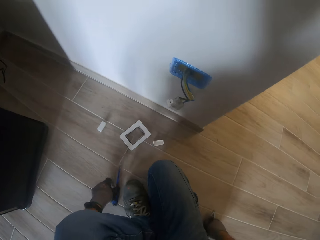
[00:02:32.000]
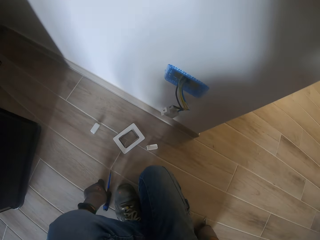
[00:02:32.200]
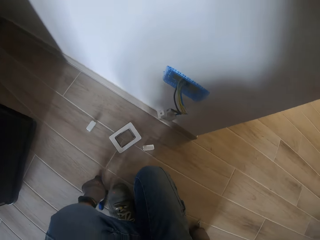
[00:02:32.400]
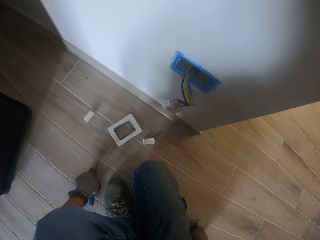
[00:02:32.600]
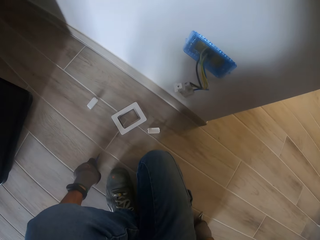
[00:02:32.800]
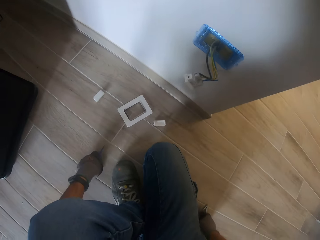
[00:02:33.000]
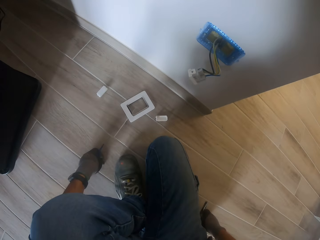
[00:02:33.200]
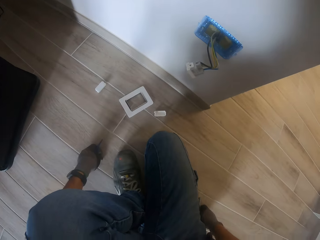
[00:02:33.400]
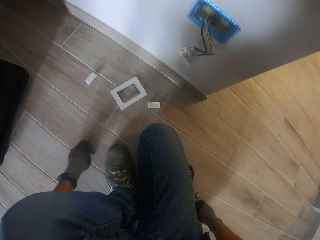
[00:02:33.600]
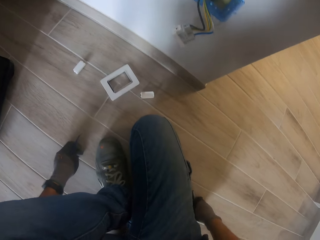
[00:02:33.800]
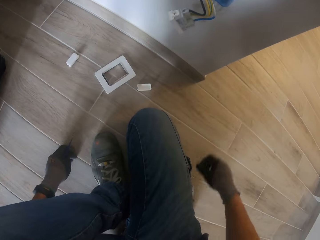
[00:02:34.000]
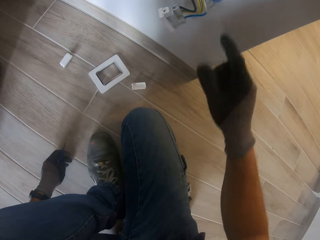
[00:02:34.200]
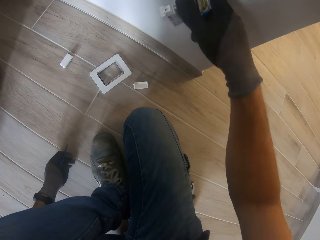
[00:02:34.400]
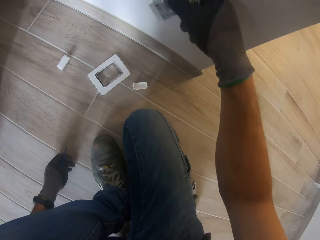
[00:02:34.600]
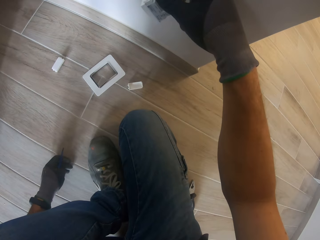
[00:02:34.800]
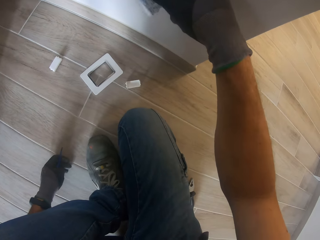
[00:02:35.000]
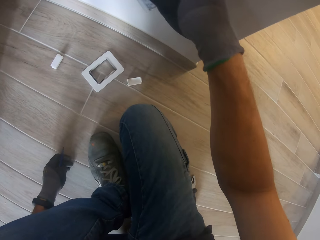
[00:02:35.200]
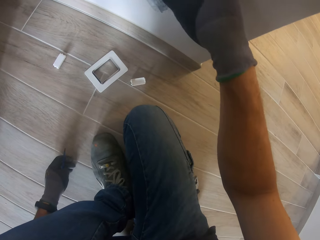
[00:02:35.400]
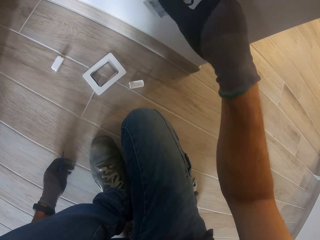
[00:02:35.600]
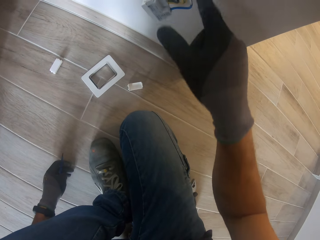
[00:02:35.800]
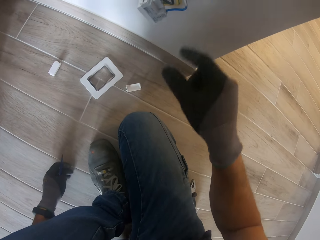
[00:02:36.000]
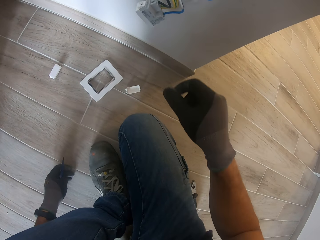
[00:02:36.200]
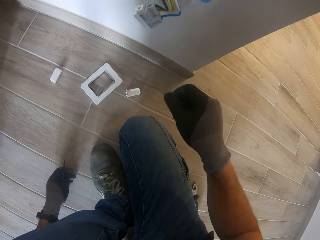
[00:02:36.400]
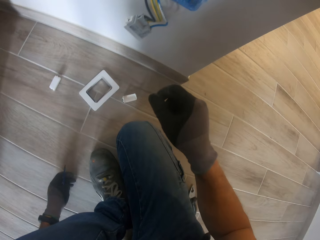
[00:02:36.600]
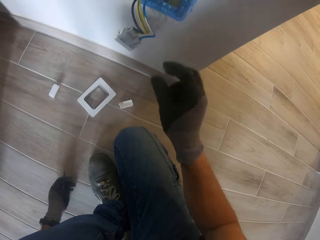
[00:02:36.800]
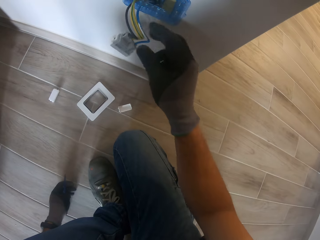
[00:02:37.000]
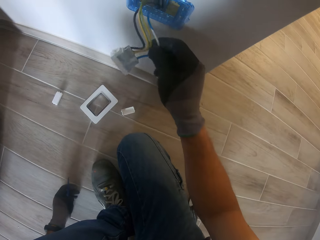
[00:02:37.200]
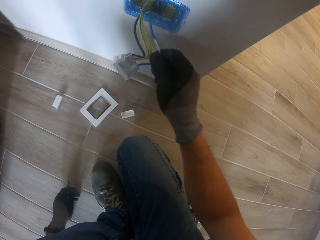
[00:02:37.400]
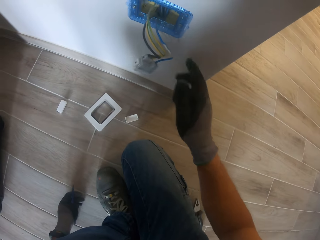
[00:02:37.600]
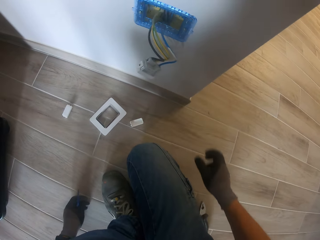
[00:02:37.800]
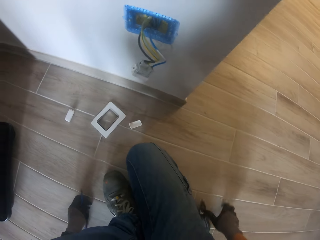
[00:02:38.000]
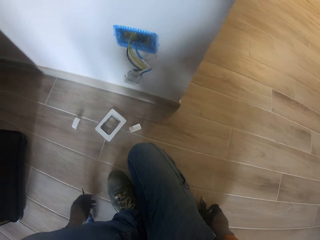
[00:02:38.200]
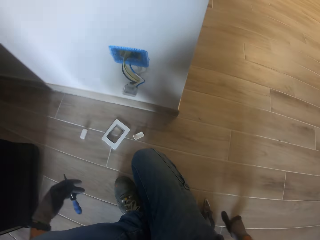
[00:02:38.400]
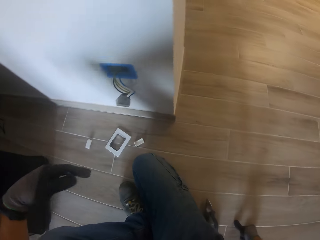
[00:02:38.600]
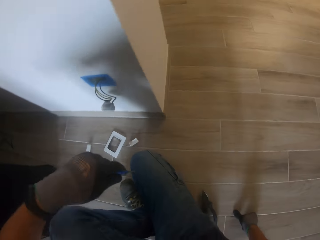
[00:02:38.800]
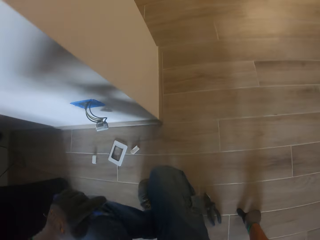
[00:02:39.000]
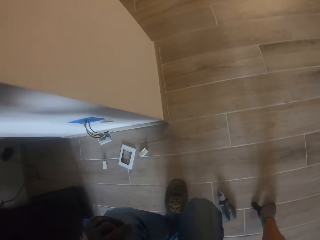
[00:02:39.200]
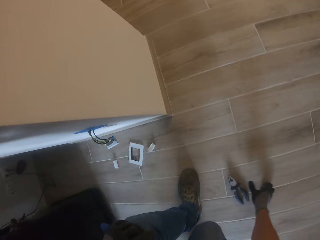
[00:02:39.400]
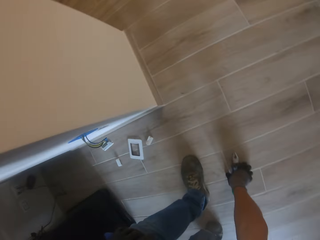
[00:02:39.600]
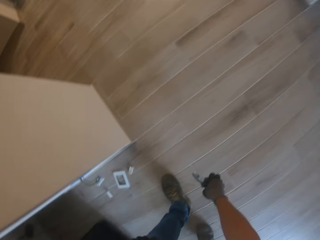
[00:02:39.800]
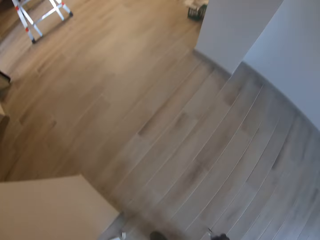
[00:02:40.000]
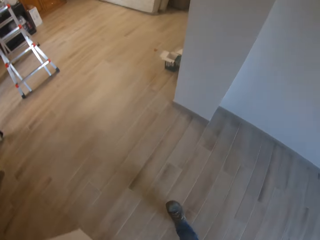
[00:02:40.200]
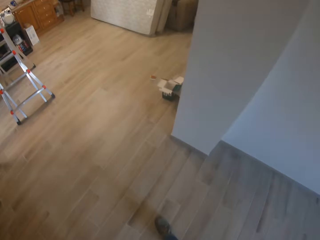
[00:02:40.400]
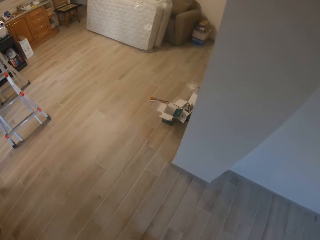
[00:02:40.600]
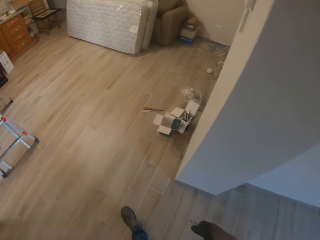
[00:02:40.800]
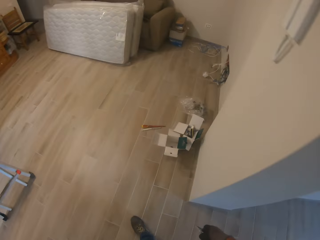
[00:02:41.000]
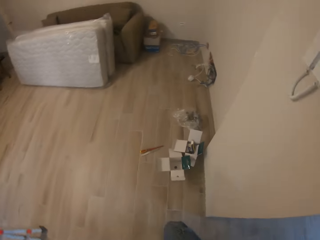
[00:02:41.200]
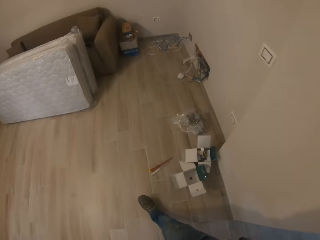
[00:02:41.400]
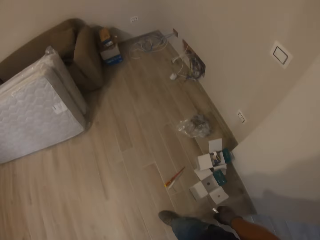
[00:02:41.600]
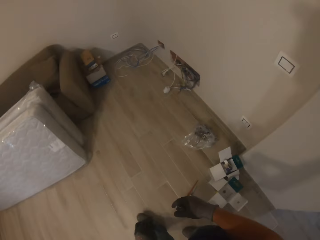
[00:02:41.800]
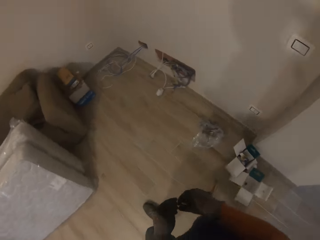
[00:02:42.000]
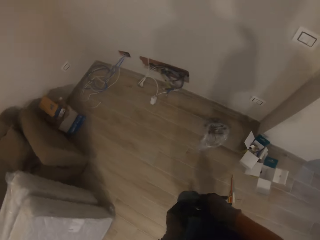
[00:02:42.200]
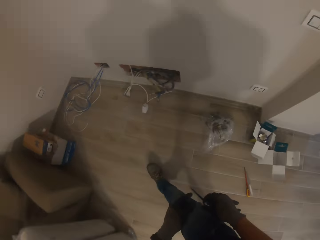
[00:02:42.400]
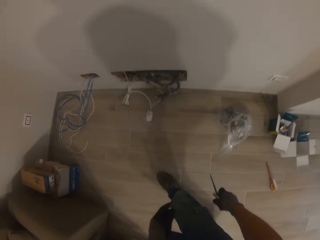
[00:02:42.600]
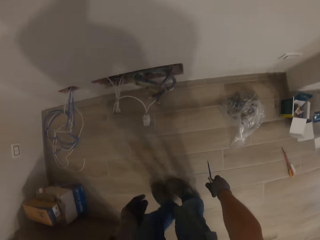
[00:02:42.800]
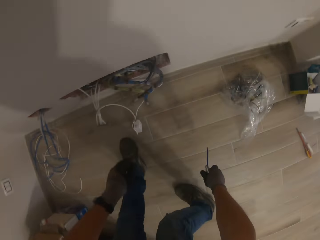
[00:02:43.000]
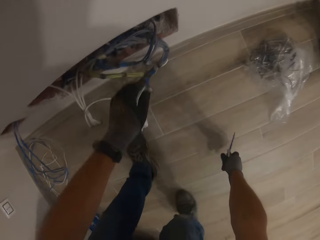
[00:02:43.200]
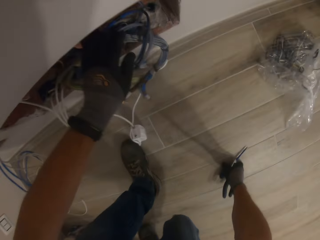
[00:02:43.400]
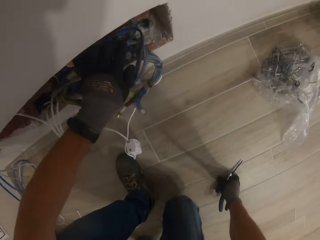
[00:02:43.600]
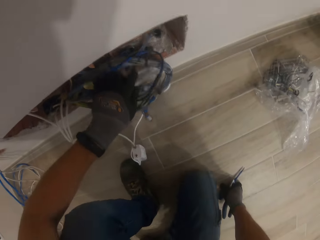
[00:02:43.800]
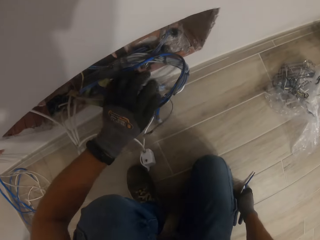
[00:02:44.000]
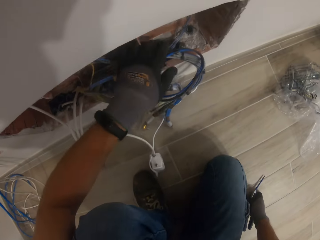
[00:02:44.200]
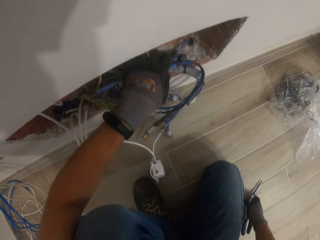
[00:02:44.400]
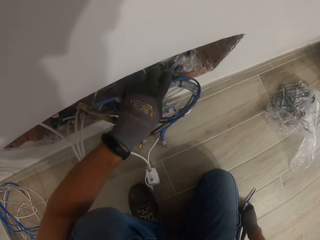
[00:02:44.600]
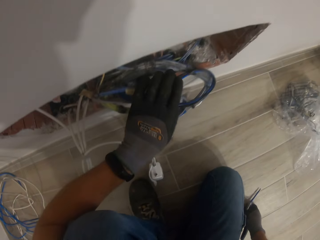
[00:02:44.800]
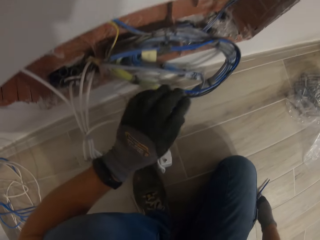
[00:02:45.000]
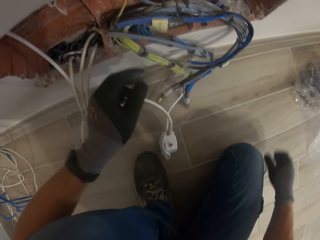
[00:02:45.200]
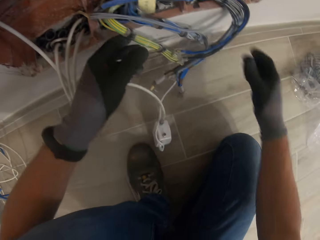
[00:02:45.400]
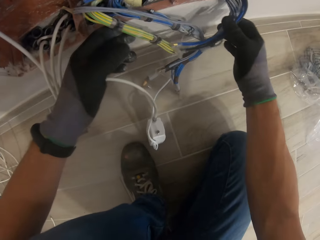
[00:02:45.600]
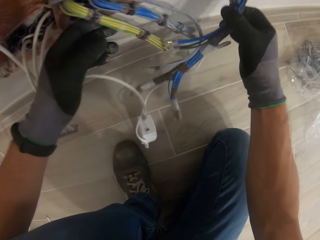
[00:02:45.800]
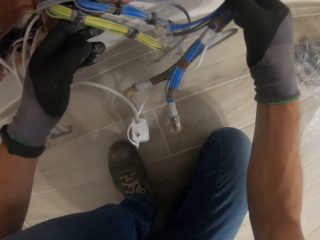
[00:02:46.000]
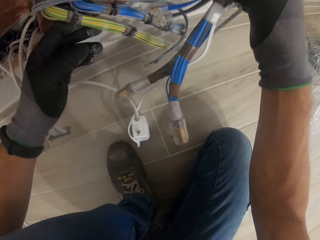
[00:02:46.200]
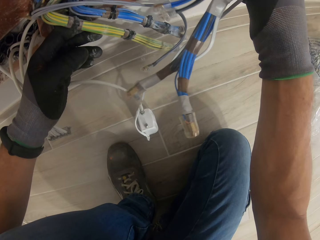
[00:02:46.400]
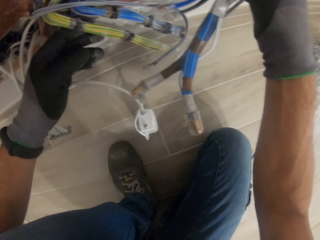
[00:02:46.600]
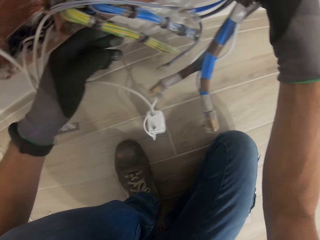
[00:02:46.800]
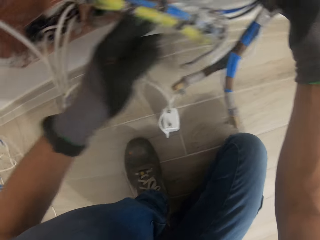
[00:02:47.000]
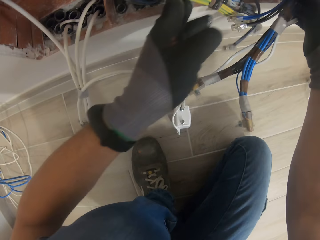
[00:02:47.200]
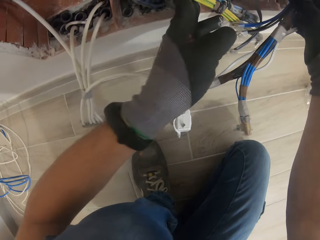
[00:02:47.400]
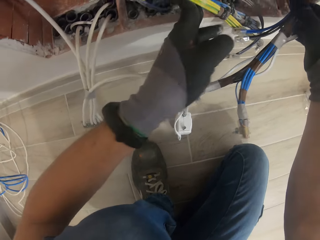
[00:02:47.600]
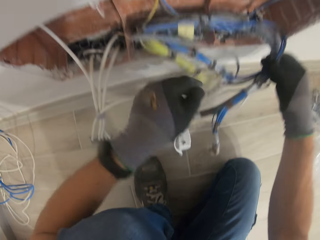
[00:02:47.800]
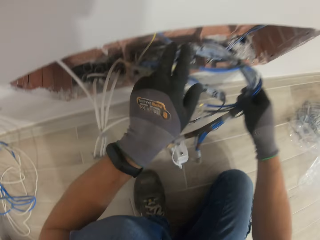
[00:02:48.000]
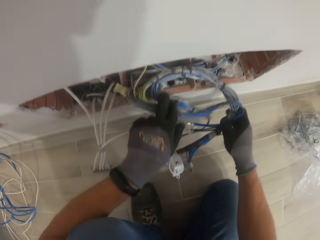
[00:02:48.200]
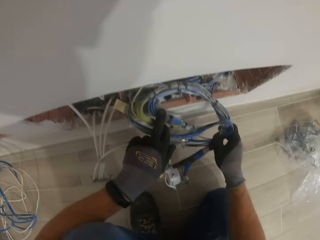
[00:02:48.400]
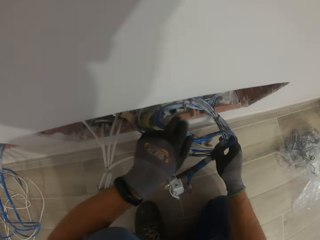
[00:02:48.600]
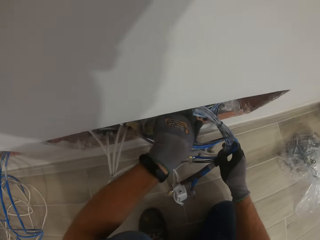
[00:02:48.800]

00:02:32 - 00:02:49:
The camera wearer picks up the screwdriver. They pick up the pliers. They check the wires.
